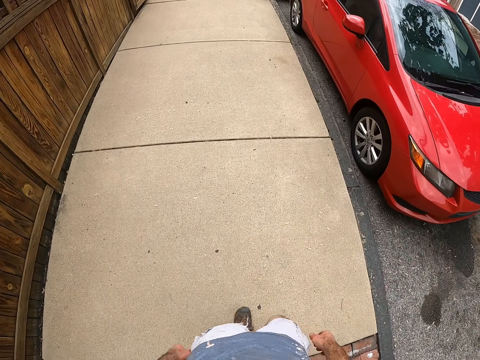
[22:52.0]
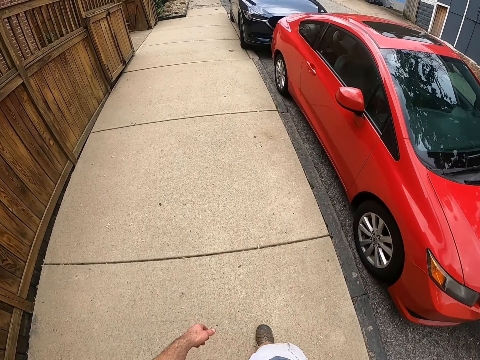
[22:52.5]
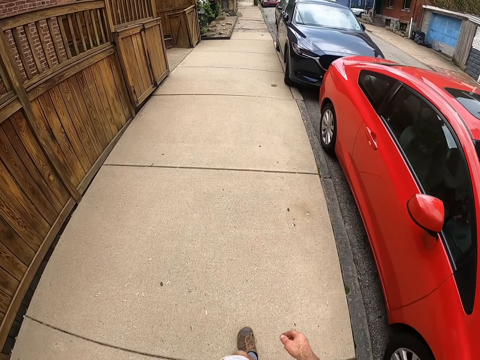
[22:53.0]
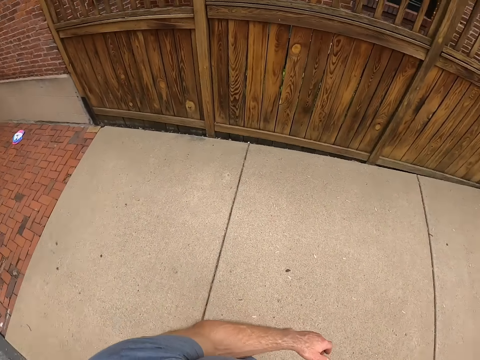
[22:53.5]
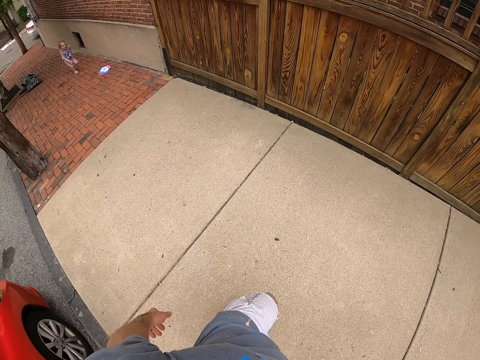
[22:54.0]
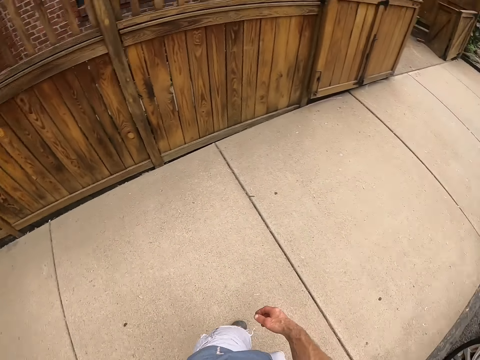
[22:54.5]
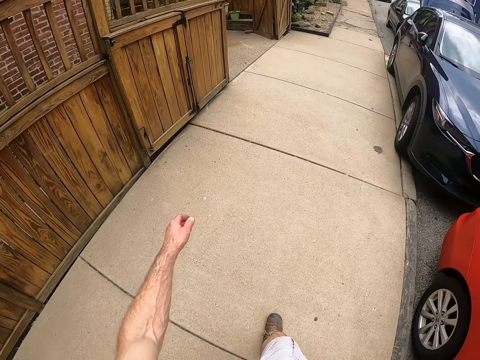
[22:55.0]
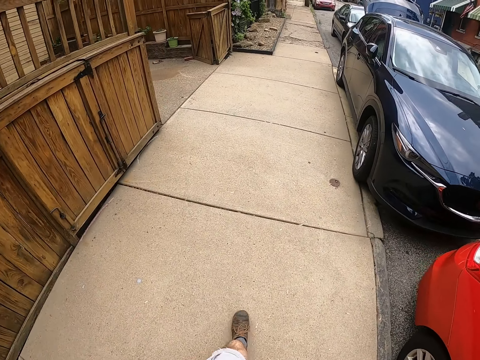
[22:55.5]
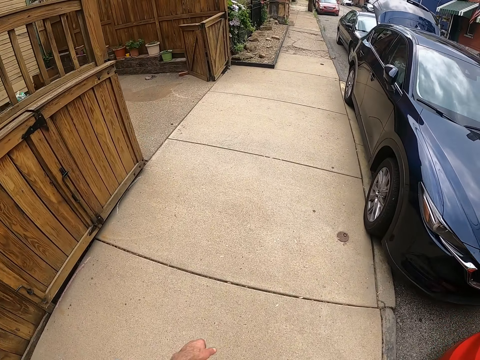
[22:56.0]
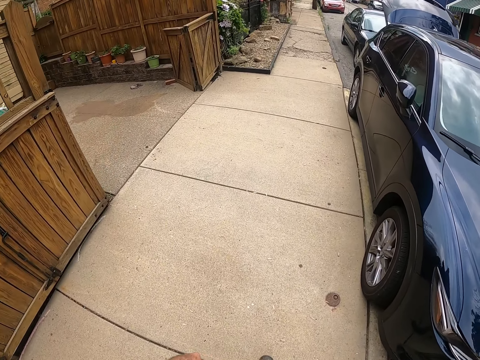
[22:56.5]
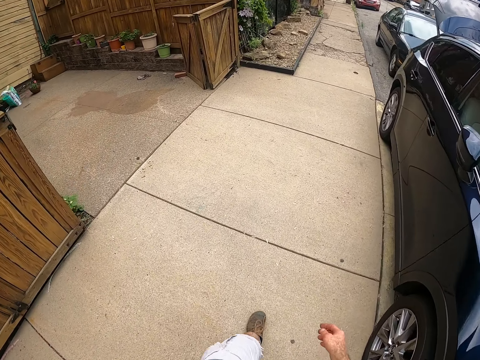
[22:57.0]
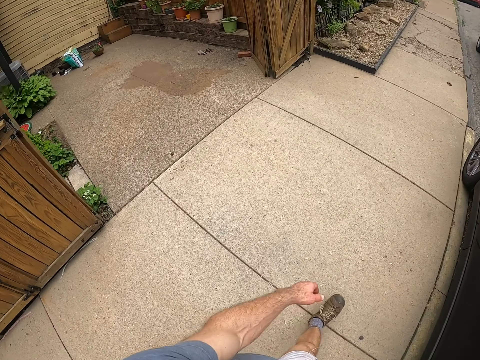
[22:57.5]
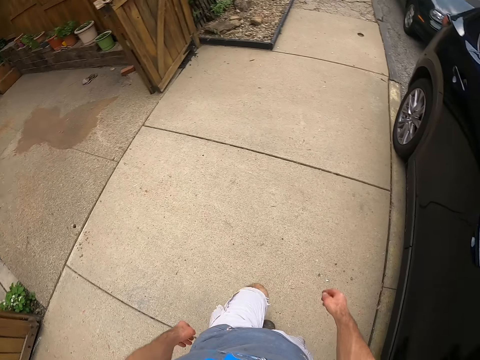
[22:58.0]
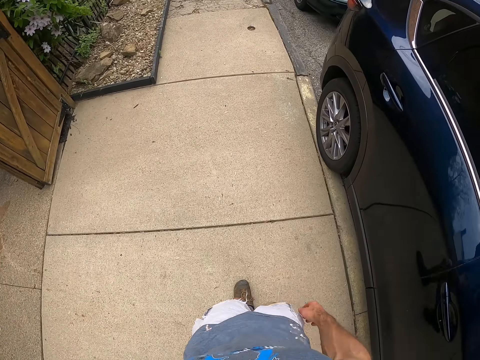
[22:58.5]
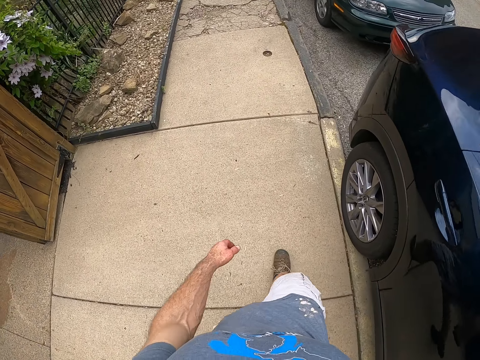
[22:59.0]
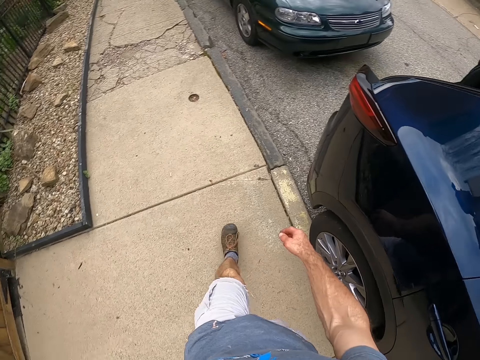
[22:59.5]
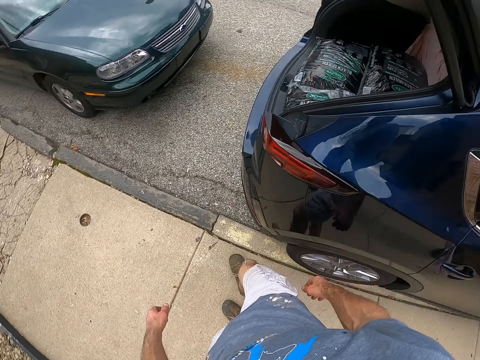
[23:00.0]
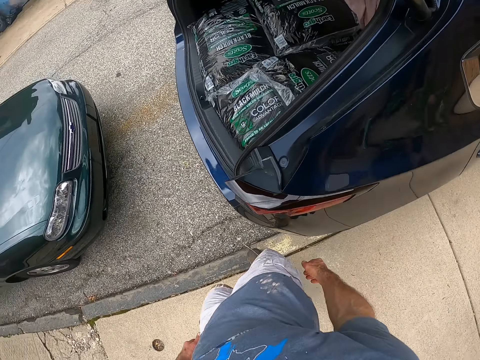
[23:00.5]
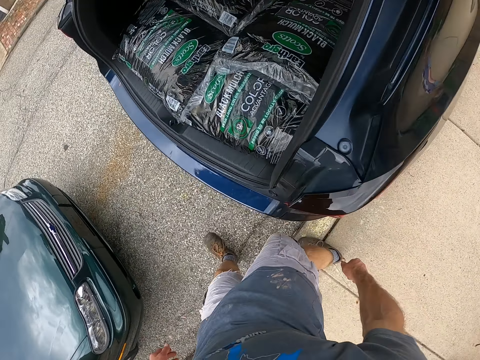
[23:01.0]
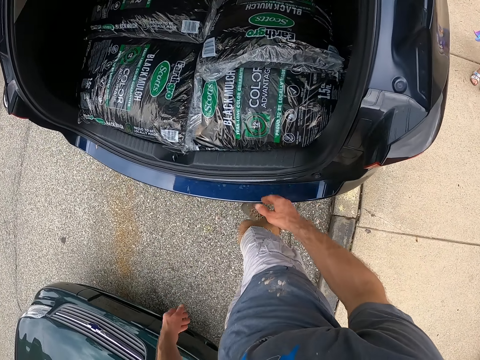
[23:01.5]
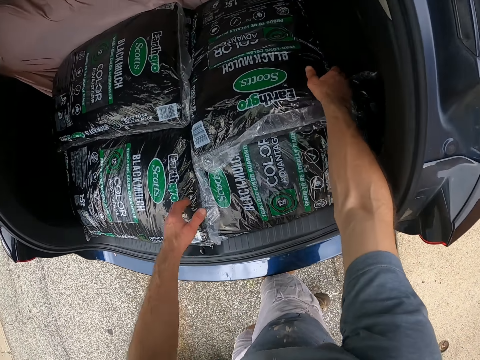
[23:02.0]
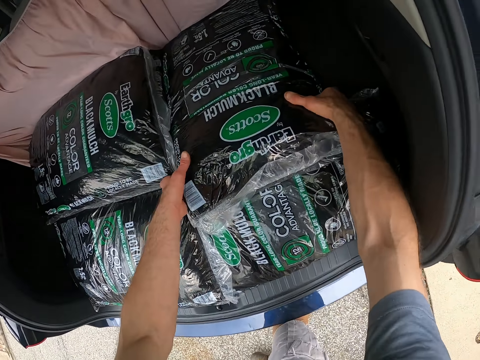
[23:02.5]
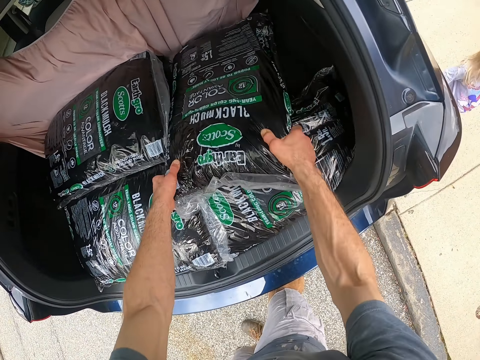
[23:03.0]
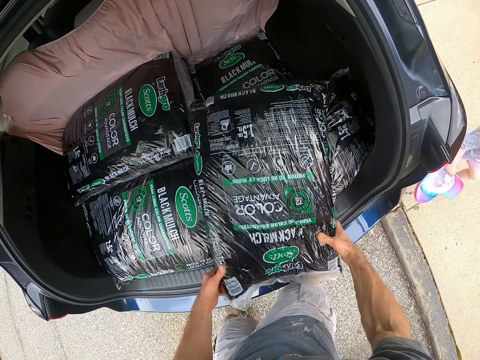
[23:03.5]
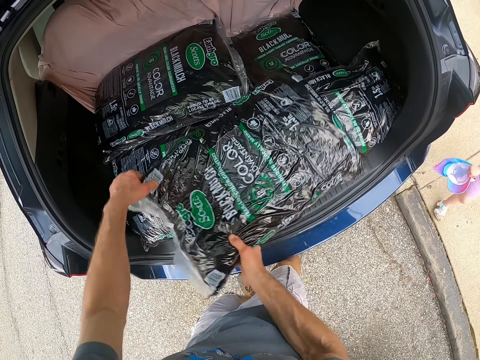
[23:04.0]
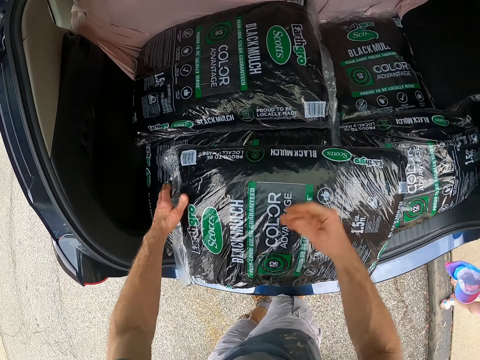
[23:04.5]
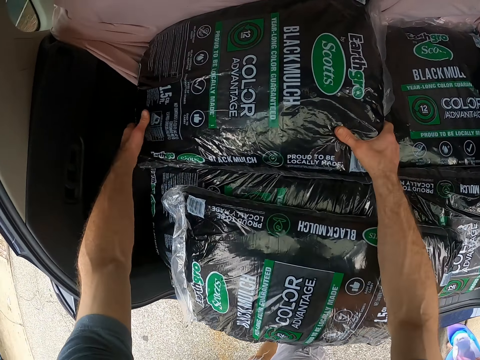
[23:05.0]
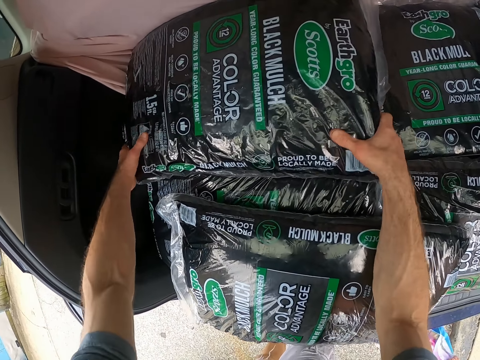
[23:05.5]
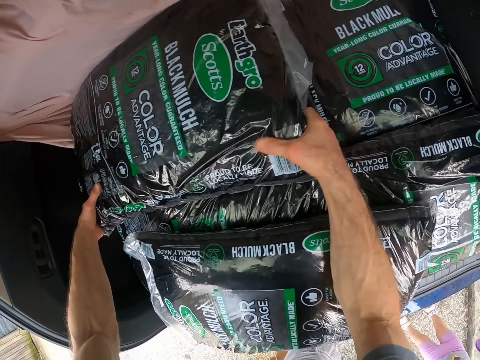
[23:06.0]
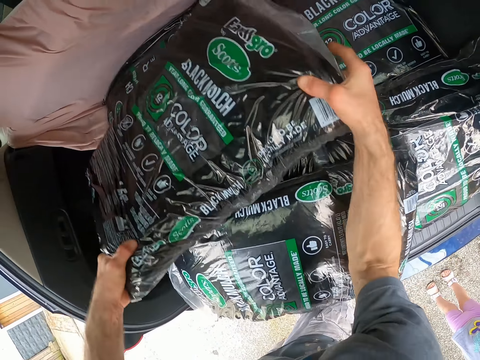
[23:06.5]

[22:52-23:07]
The camera wearer takes the manure bag from the boot.

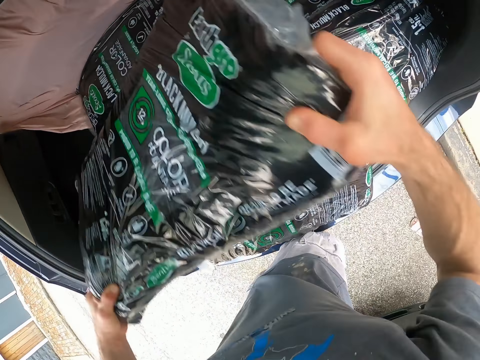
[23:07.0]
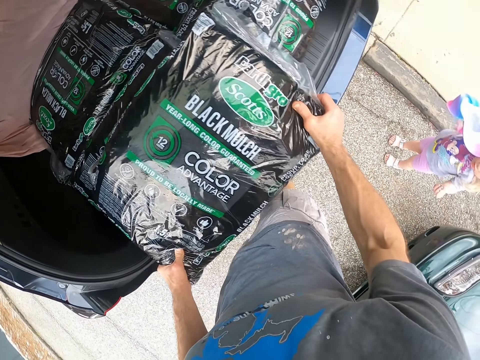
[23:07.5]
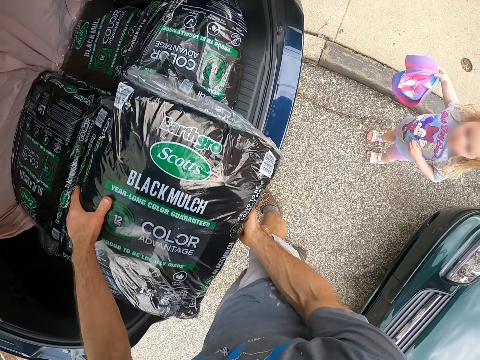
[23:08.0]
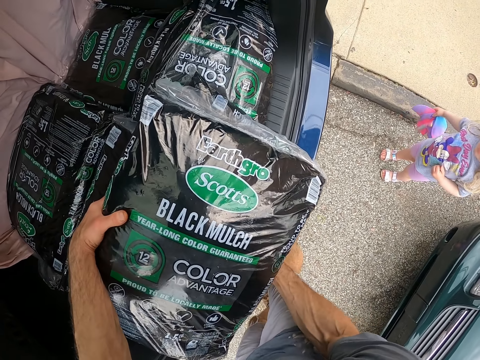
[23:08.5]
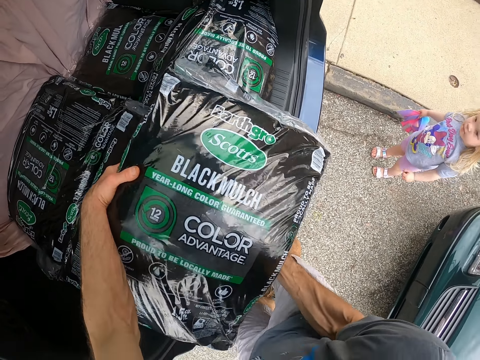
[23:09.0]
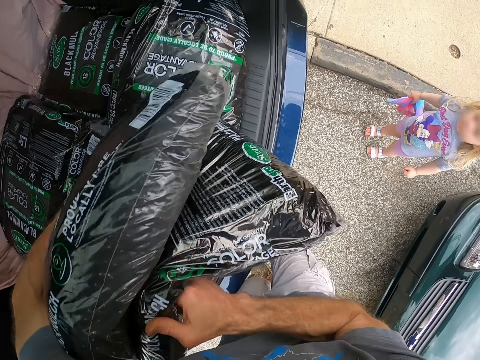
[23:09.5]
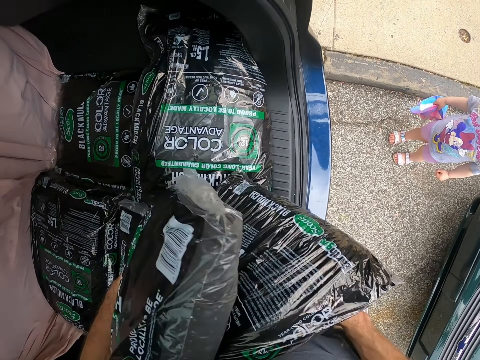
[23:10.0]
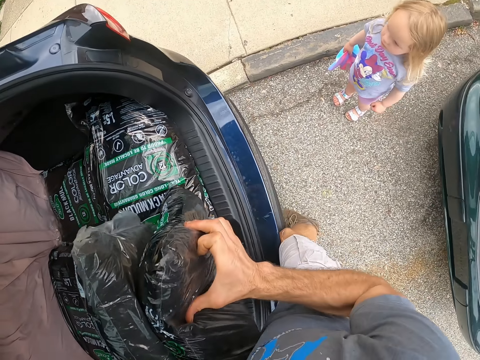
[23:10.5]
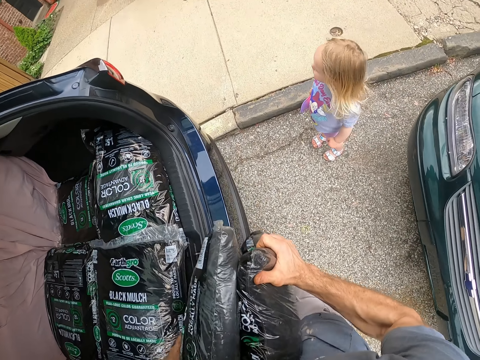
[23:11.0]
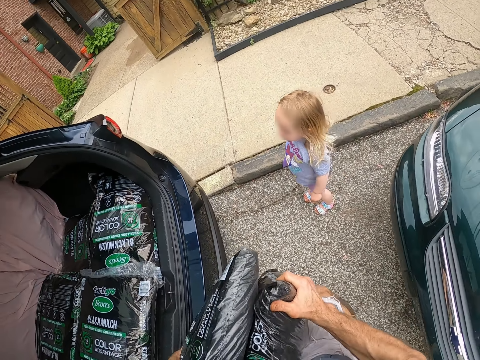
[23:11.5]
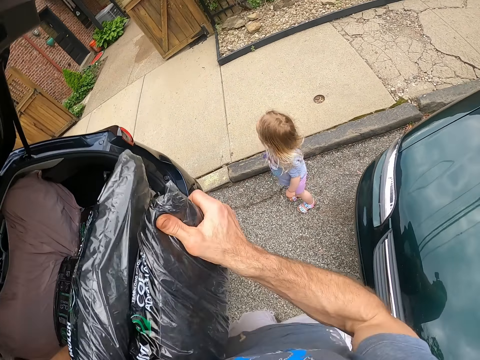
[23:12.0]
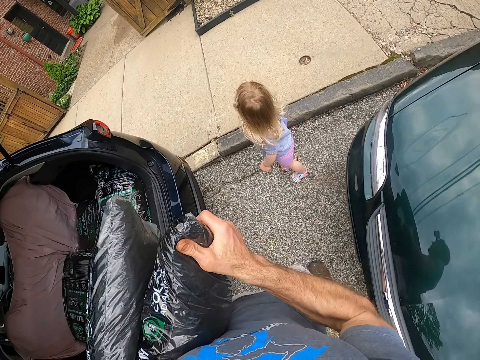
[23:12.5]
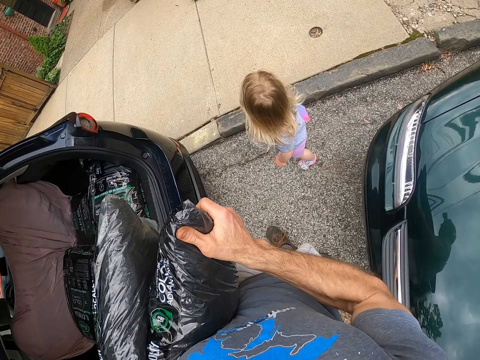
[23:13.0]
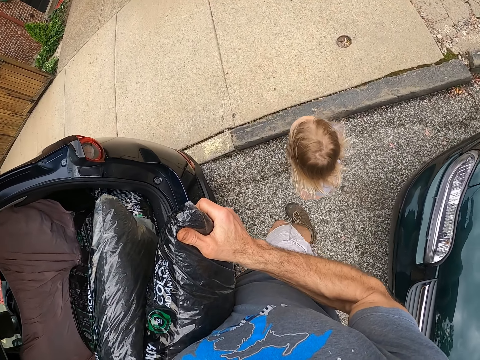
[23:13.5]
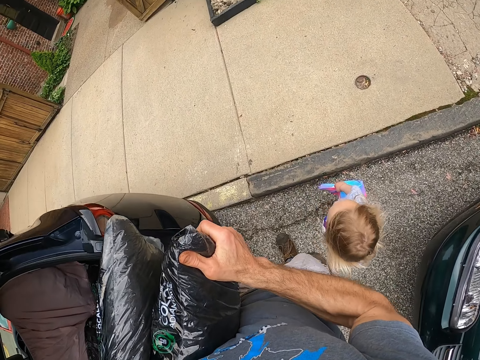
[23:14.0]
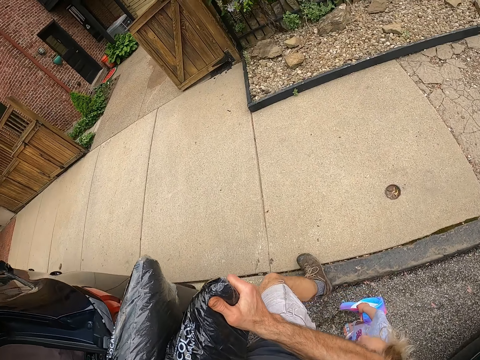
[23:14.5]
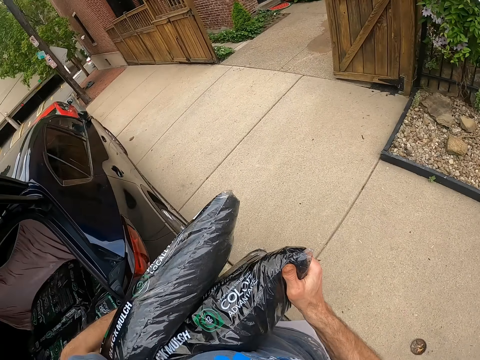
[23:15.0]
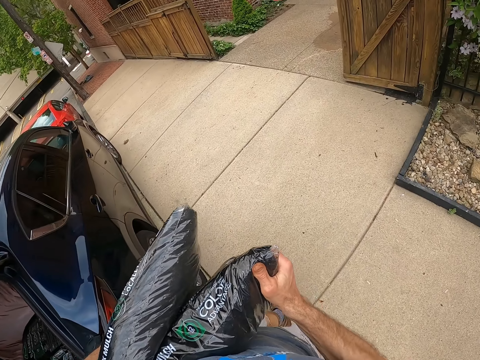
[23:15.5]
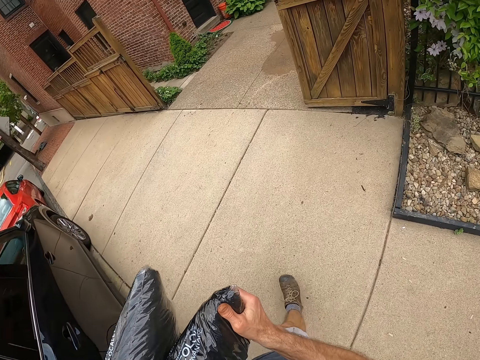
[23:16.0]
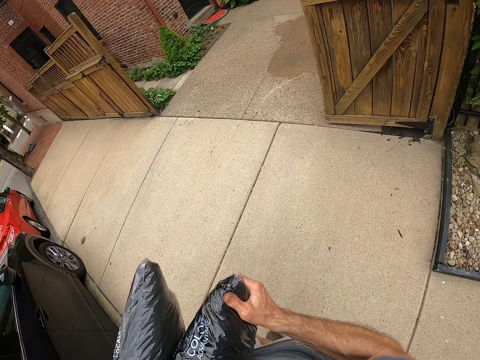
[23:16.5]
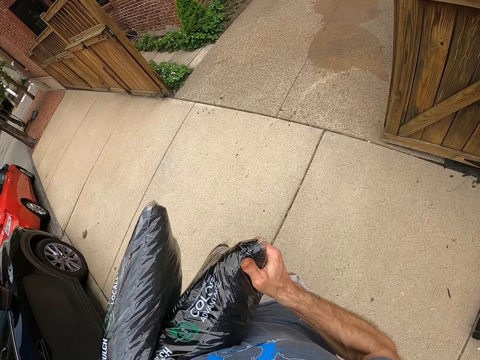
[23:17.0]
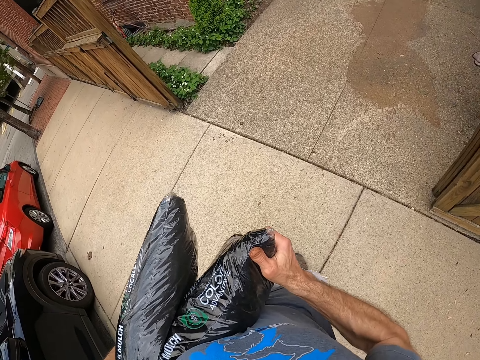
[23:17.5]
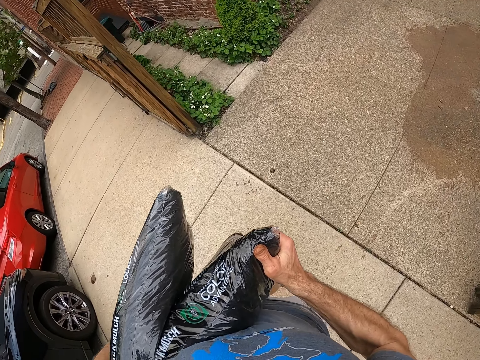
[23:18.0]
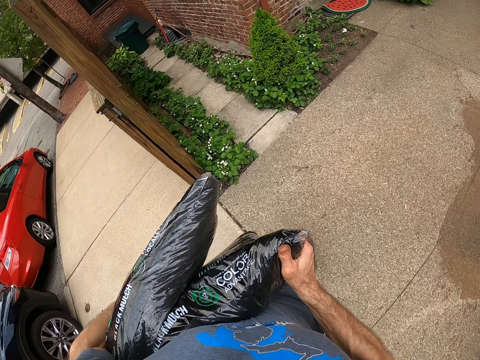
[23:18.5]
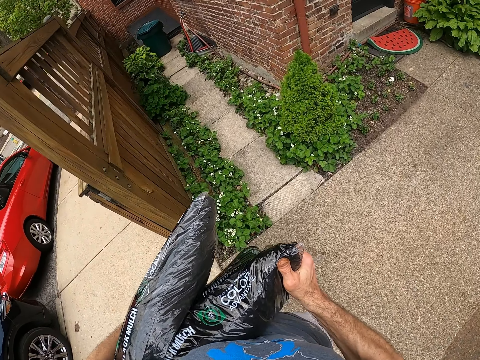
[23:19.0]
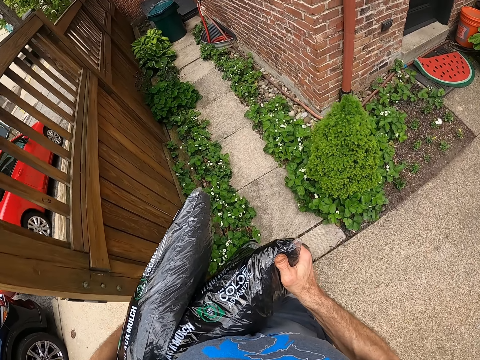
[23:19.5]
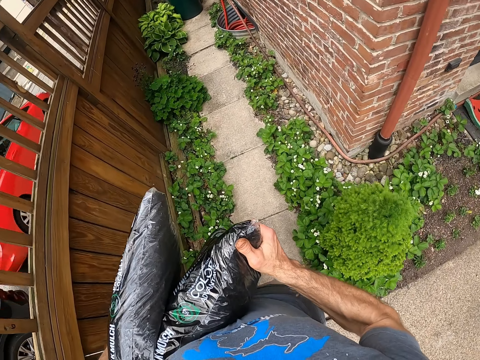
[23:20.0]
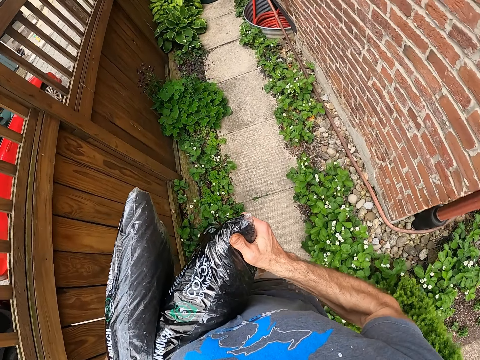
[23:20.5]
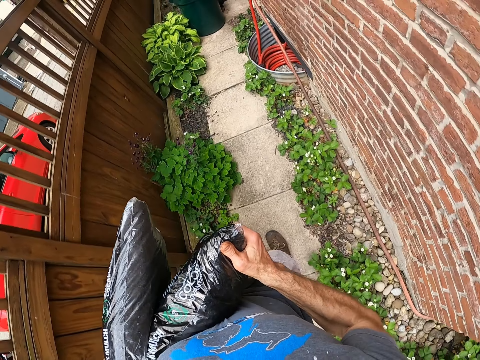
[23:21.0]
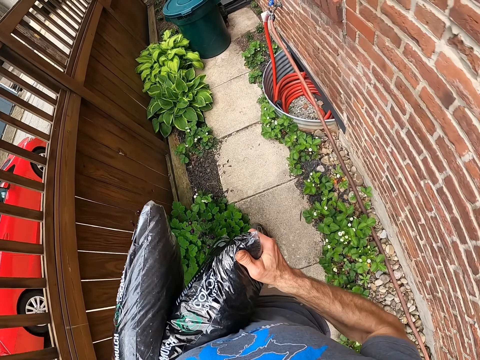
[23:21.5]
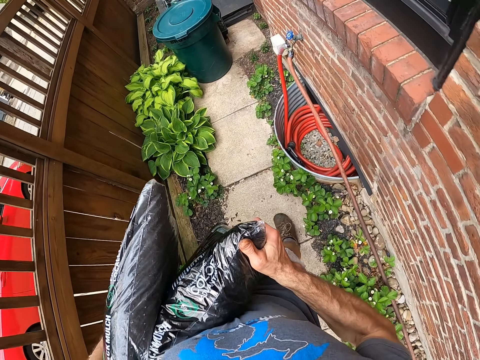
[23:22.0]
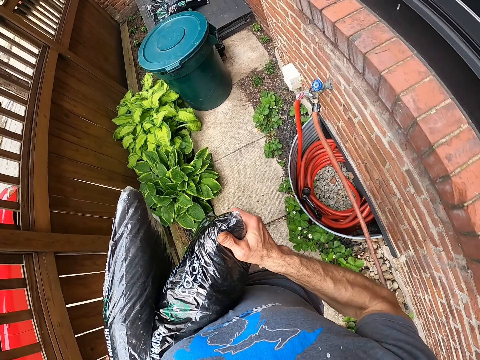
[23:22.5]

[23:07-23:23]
A child stands close to the camera wearer. The camera wearer carries the bags from the boot of his car. He walks with the manure bag in his hand towards the garden.
